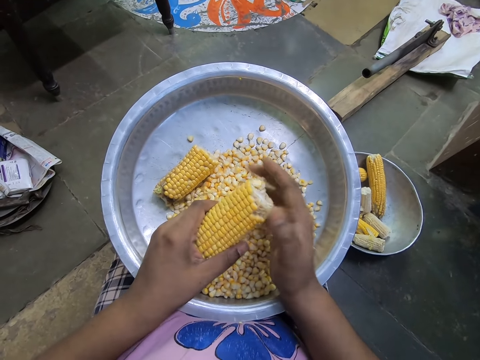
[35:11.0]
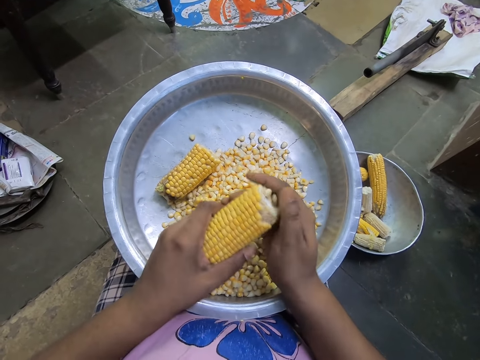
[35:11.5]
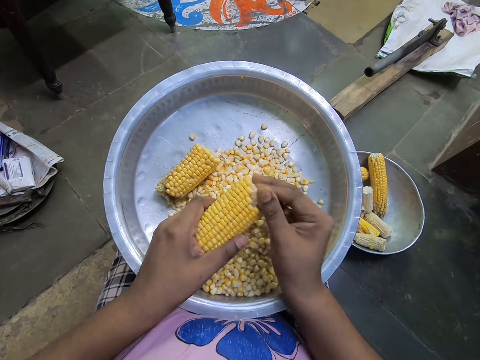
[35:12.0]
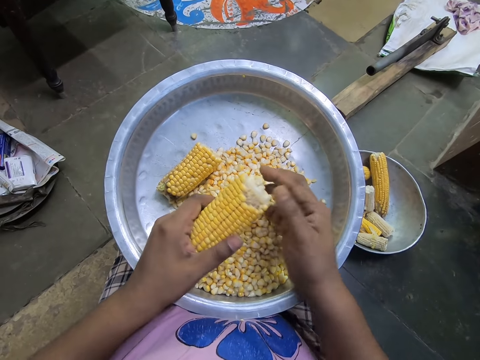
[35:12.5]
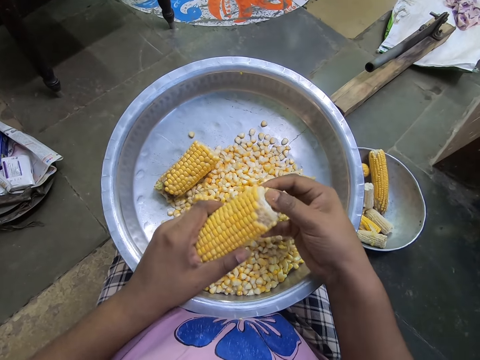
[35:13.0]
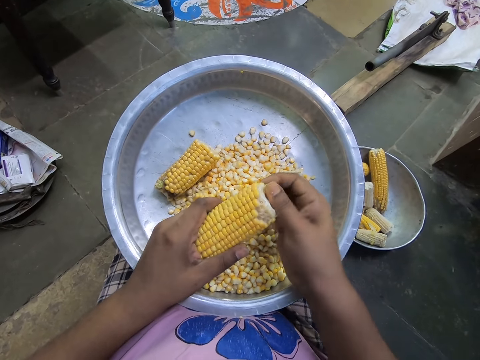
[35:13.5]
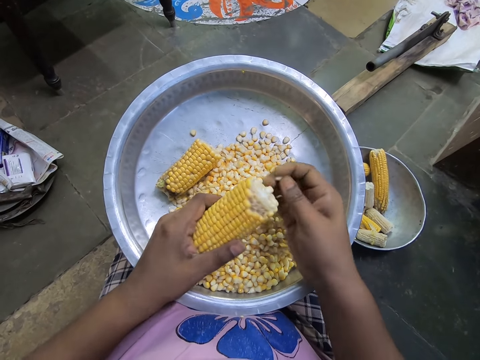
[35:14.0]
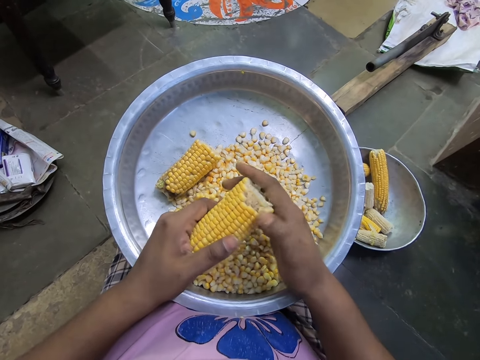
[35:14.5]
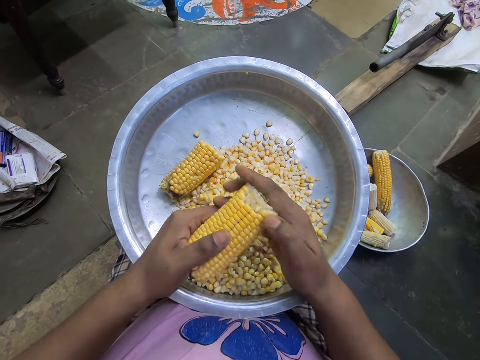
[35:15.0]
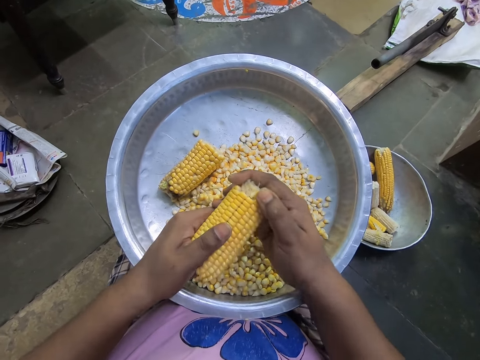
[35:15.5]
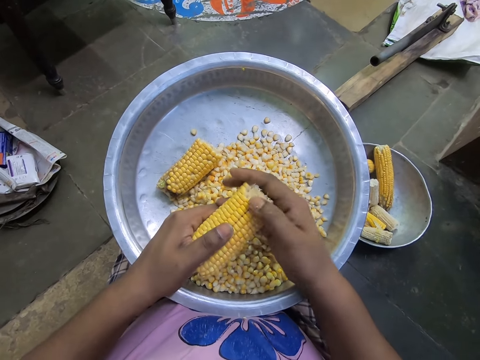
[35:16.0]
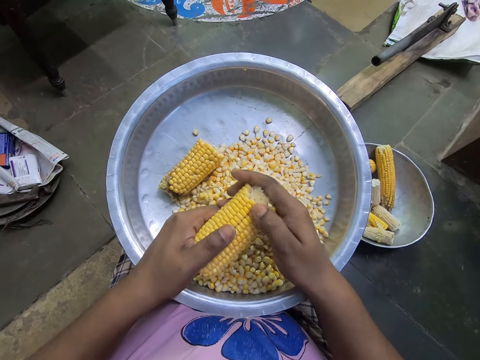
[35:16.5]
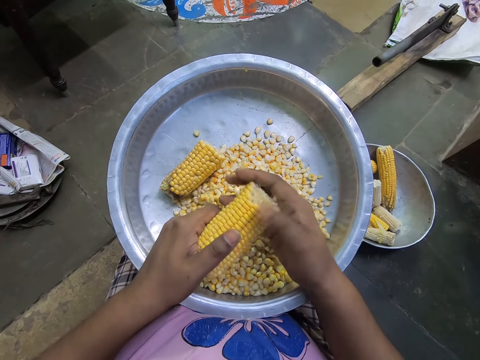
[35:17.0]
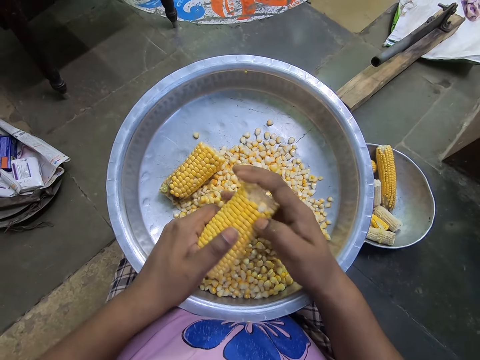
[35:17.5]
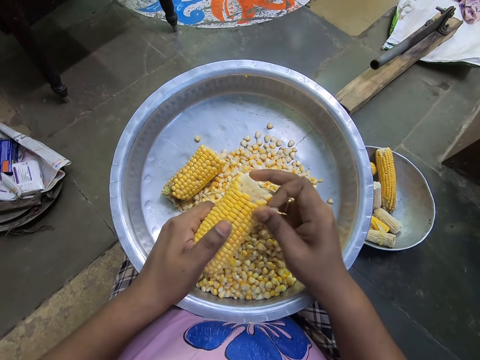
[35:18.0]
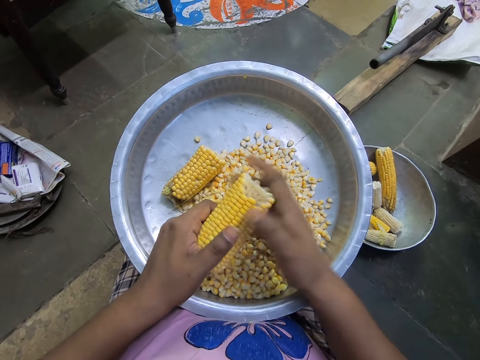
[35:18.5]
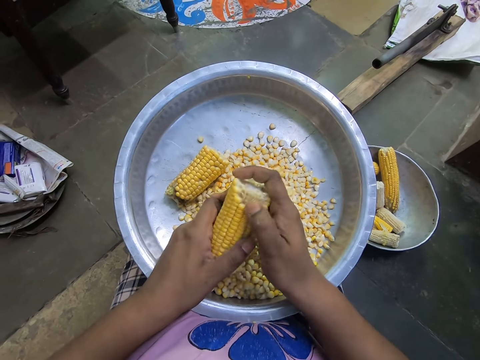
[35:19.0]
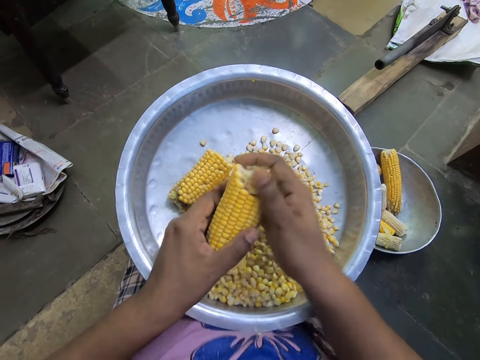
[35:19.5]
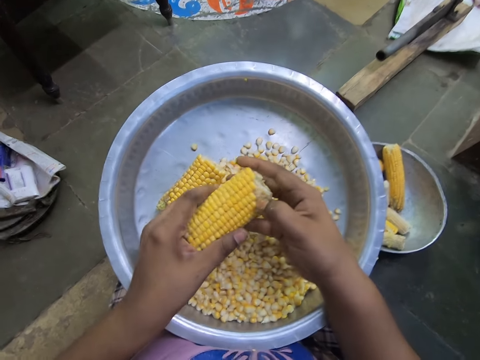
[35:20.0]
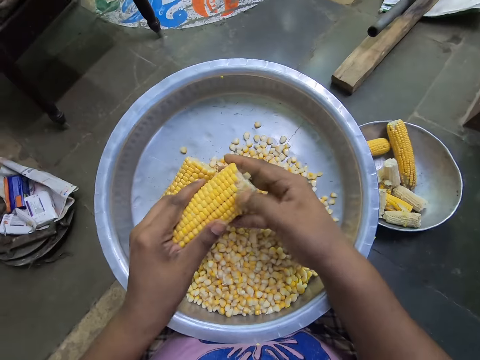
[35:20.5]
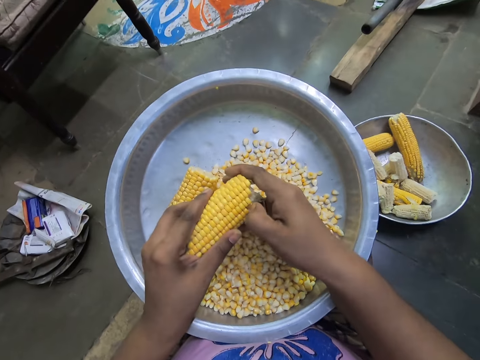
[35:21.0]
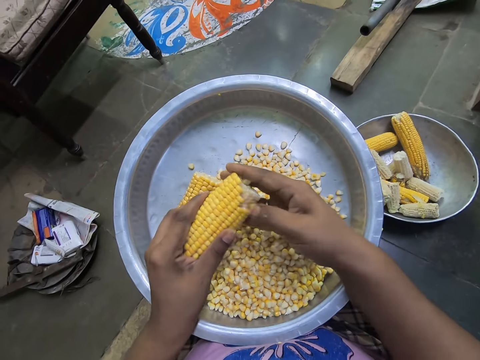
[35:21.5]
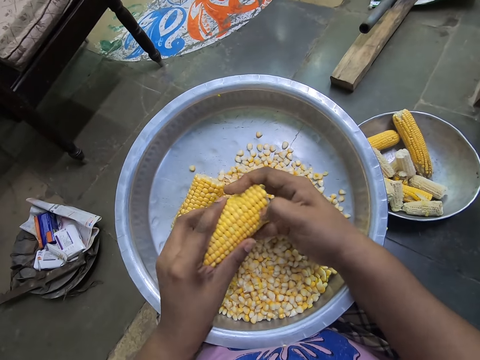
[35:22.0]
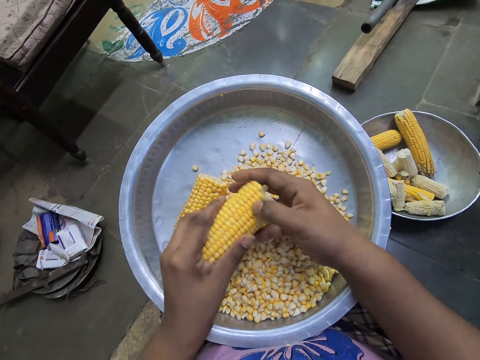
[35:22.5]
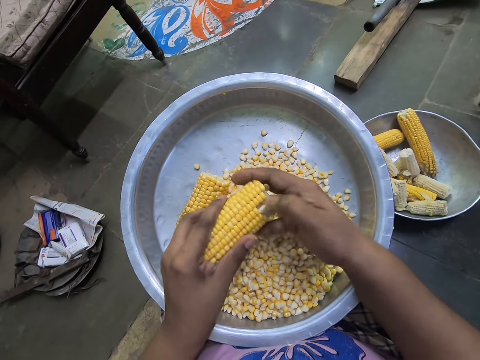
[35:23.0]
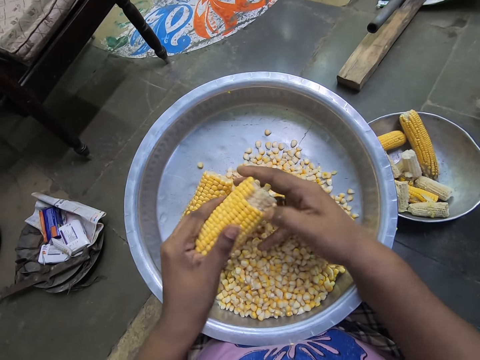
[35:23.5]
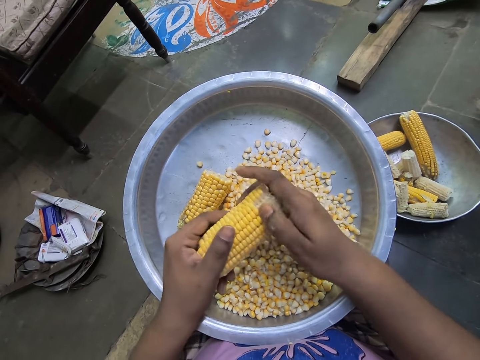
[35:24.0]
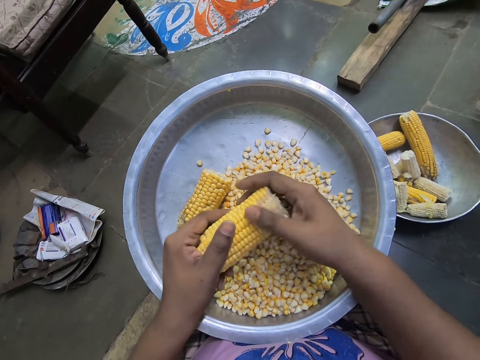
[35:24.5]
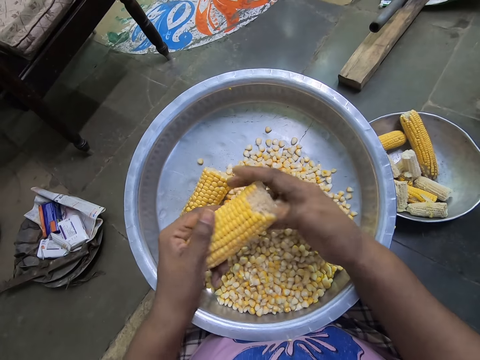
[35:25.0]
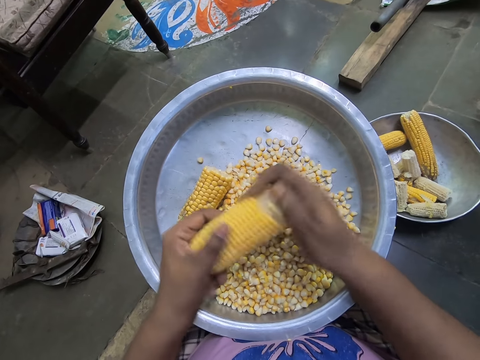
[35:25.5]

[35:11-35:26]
The camera wearer removes maize from the maize cob. They remove maize from the maize cob repeatedly.

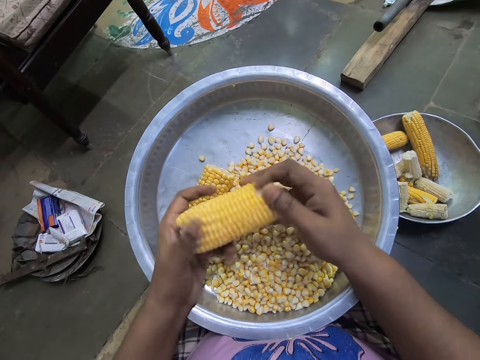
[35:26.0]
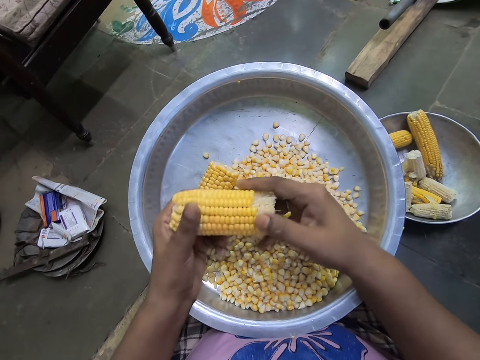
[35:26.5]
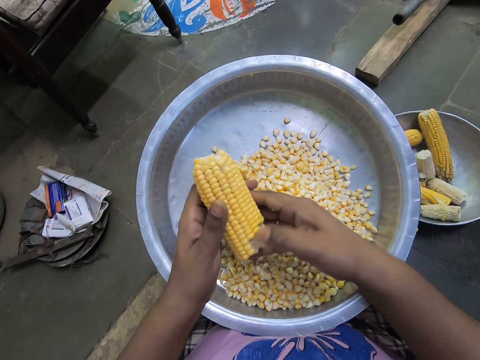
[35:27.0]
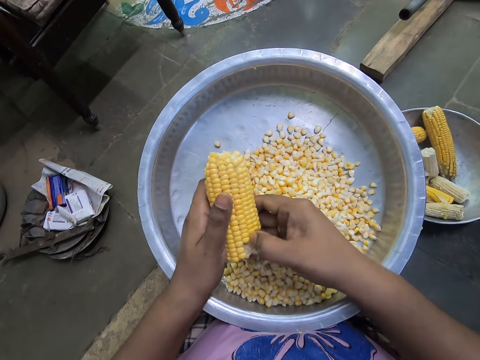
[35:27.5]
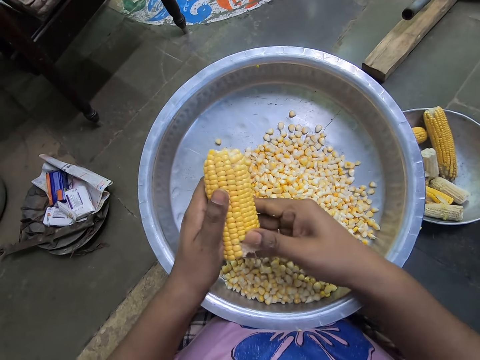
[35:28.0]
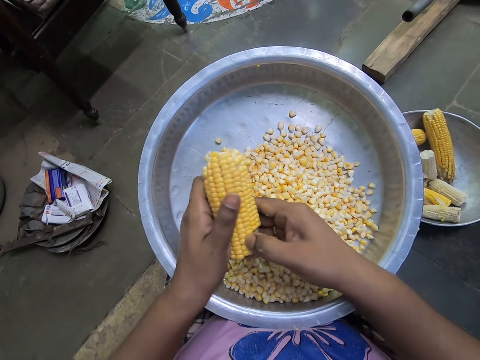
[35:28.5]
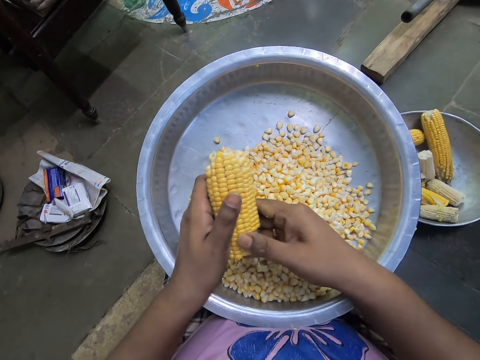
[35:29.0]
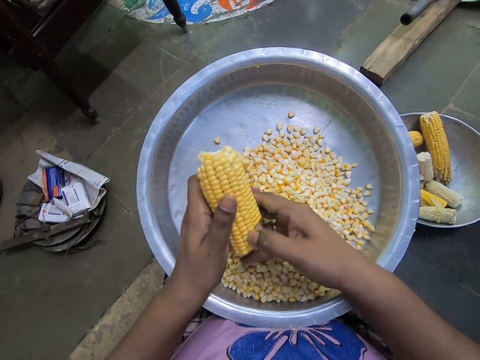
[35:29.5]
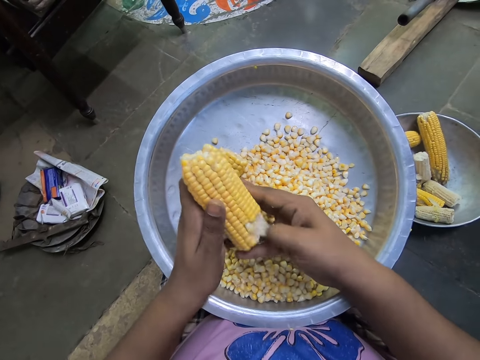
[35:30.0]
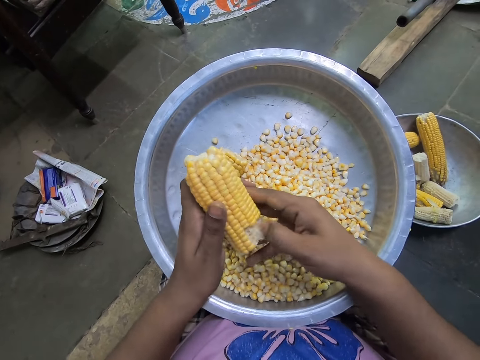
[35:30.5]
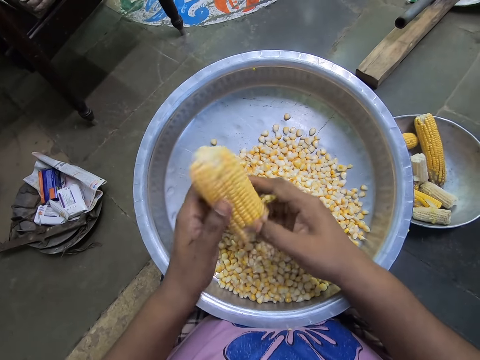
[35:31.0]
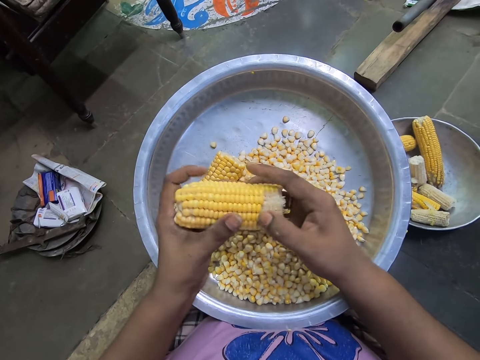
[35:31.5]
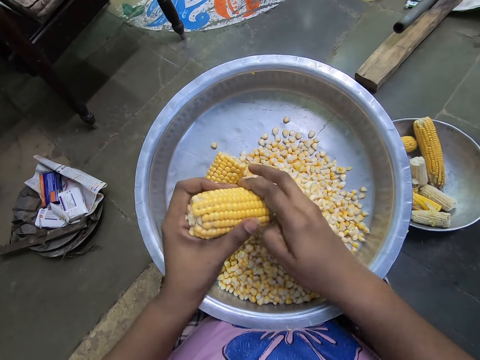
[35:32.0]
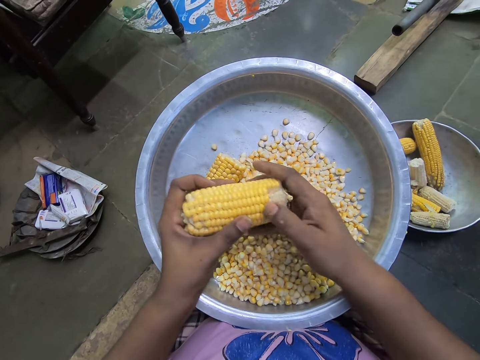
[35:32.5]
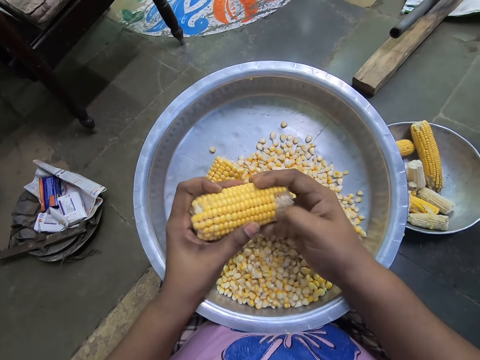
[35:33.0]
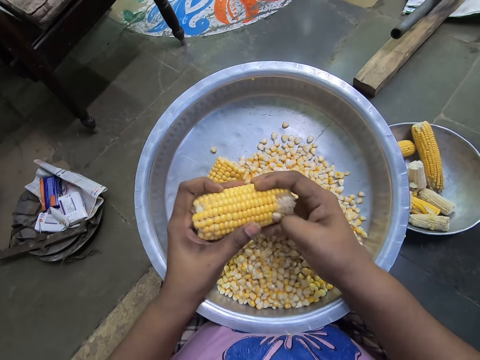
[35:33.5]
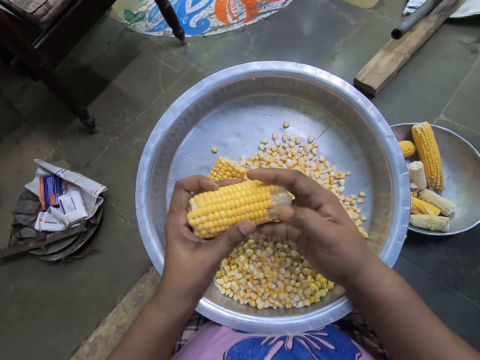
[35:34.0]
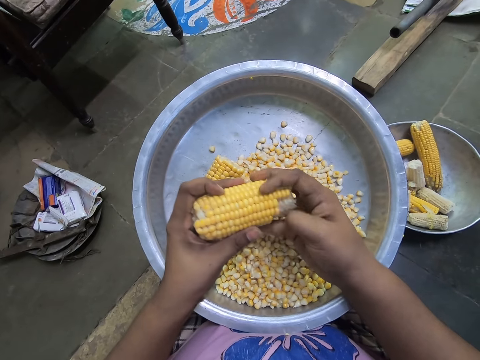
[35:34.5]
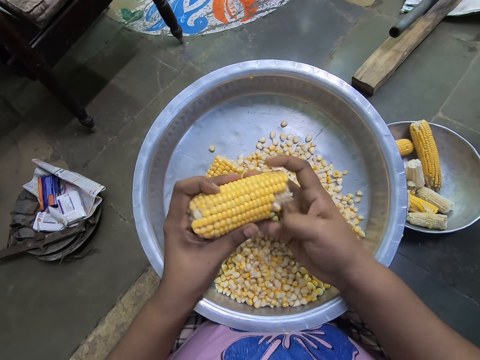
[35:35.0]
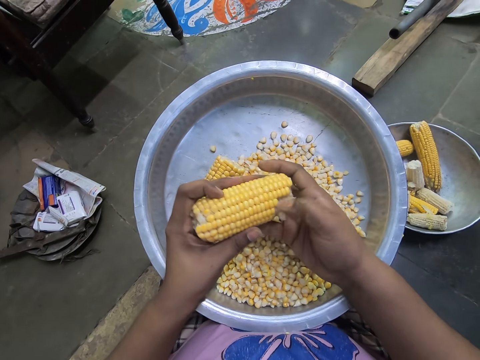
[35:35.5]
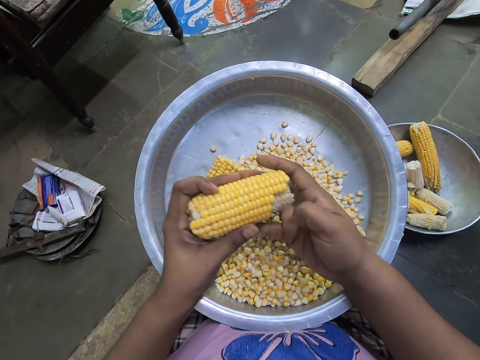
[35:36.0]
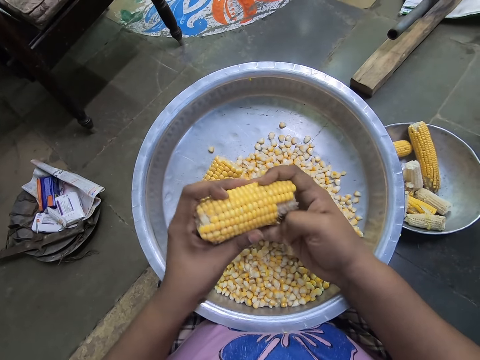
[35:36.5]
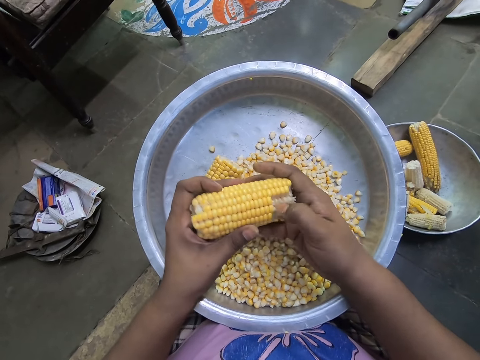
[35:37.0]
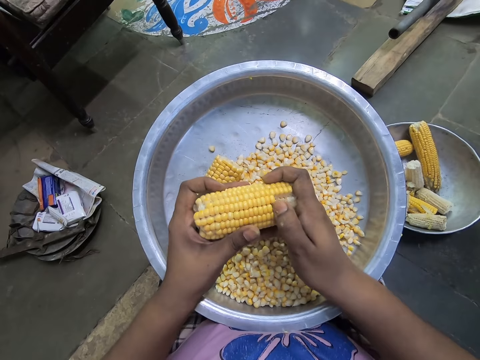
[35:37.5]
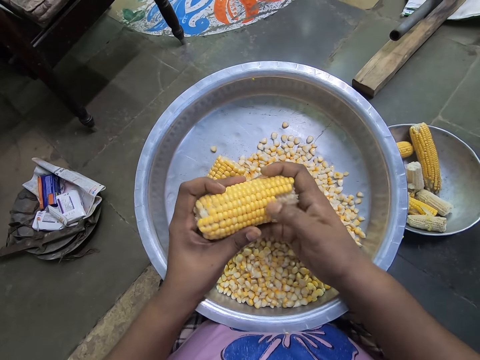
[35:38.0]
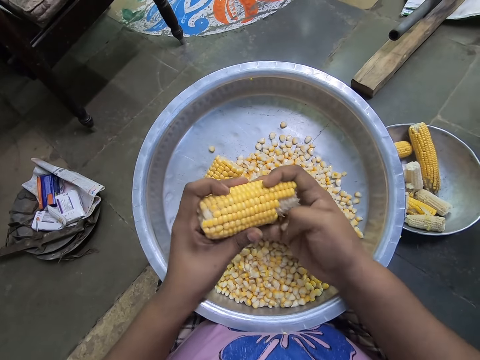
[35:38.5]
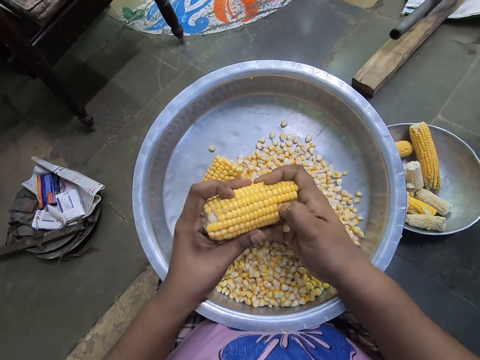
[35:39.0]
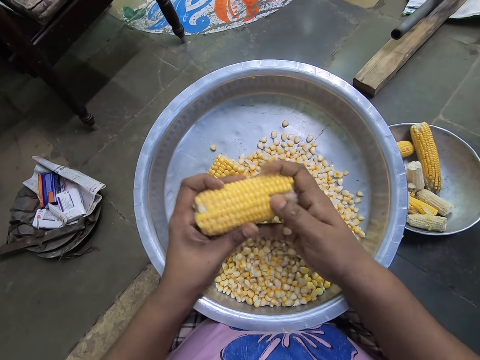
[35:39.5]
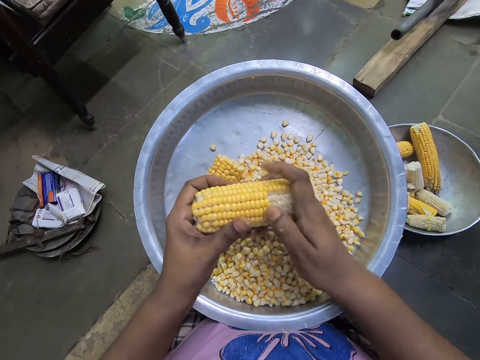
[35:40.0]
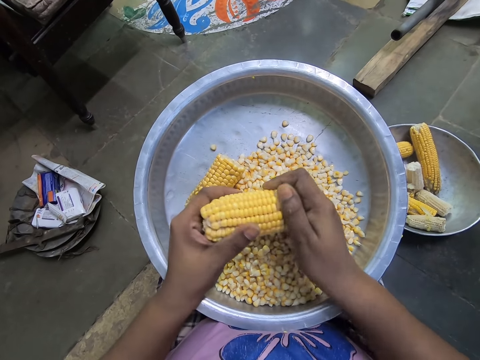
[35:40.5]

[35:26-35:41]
The camera wearer removes maize from the maize cob. They remove maize from the maize cob repeatedly.
